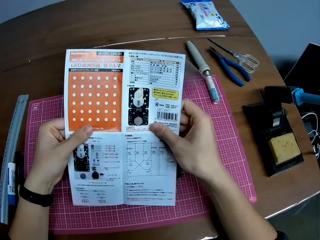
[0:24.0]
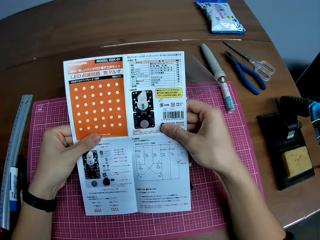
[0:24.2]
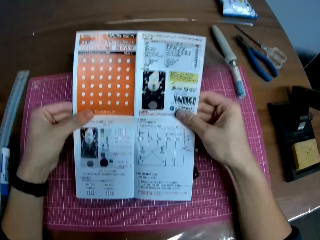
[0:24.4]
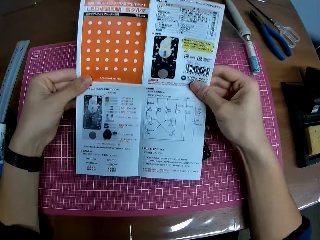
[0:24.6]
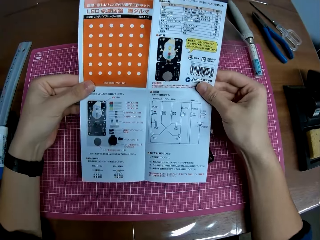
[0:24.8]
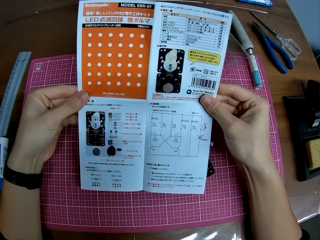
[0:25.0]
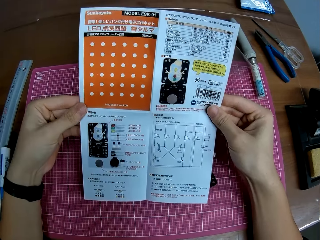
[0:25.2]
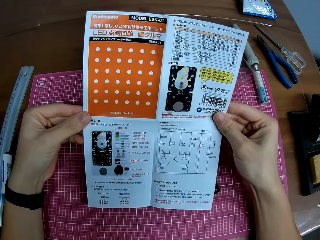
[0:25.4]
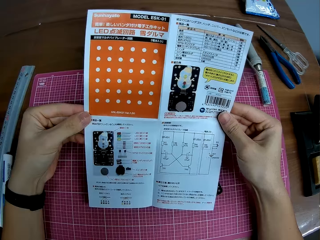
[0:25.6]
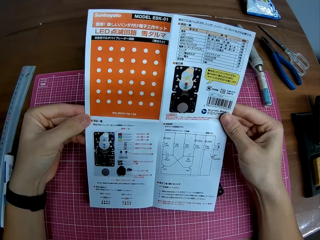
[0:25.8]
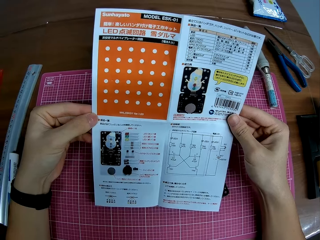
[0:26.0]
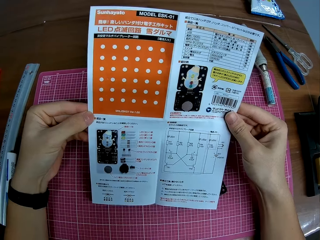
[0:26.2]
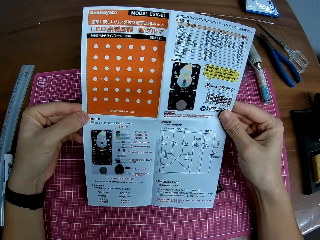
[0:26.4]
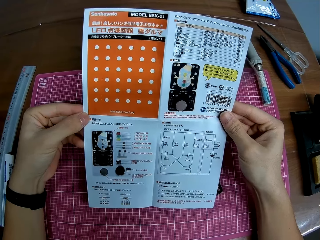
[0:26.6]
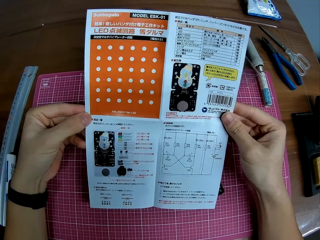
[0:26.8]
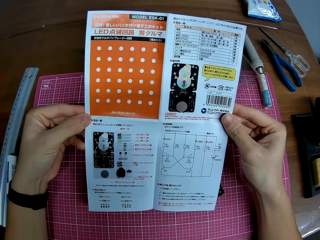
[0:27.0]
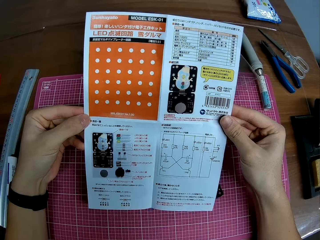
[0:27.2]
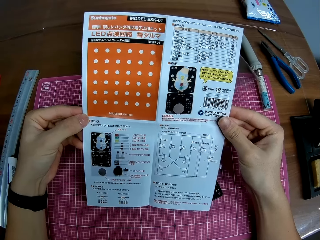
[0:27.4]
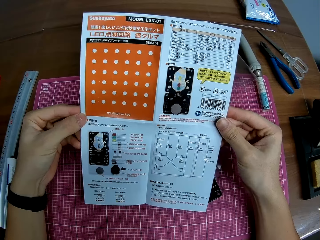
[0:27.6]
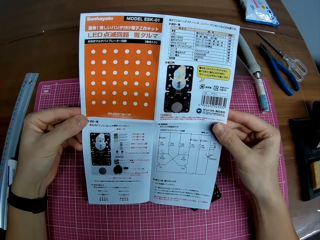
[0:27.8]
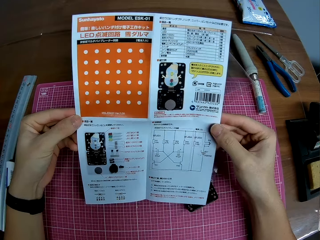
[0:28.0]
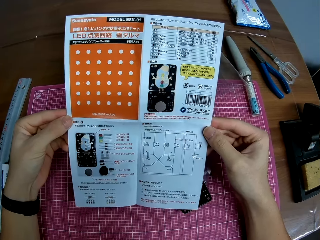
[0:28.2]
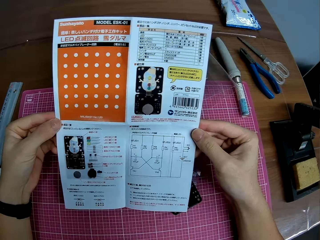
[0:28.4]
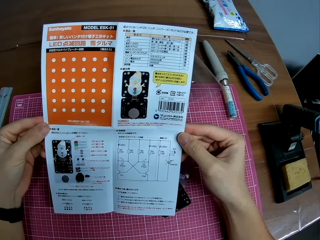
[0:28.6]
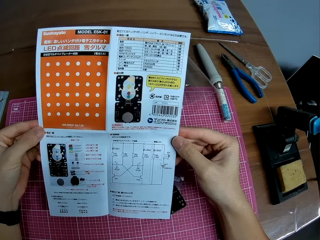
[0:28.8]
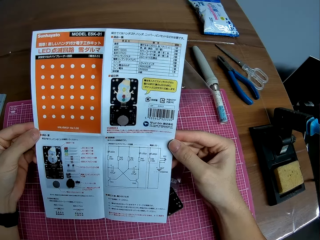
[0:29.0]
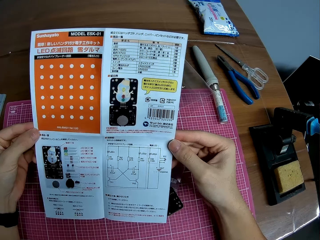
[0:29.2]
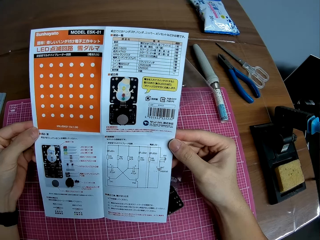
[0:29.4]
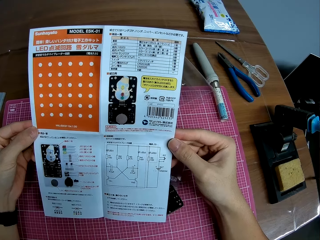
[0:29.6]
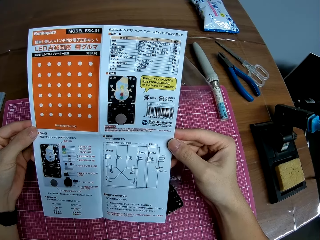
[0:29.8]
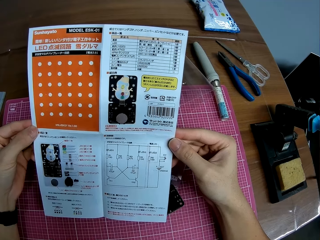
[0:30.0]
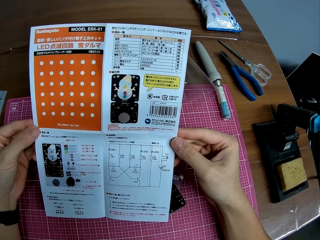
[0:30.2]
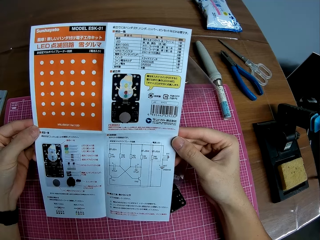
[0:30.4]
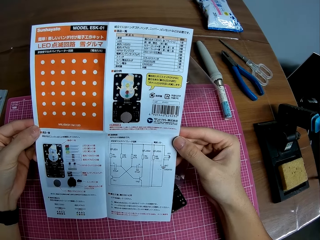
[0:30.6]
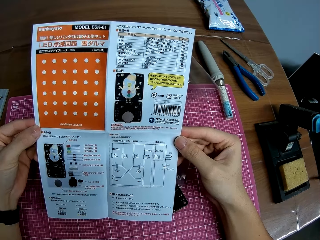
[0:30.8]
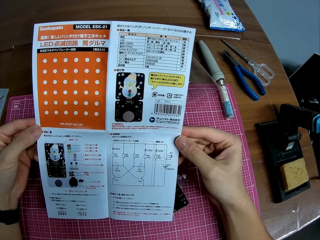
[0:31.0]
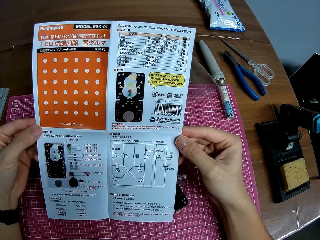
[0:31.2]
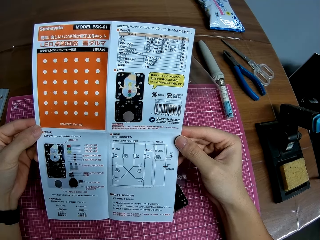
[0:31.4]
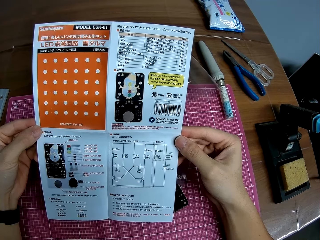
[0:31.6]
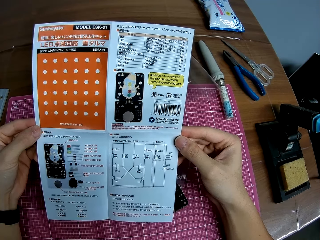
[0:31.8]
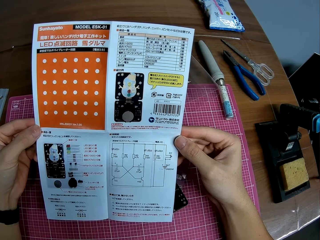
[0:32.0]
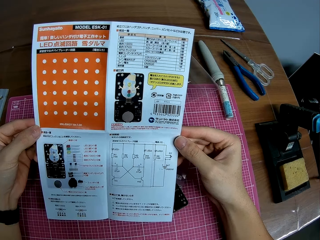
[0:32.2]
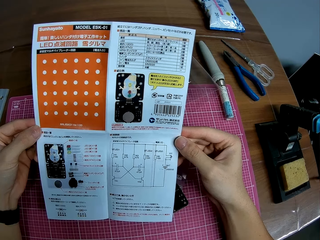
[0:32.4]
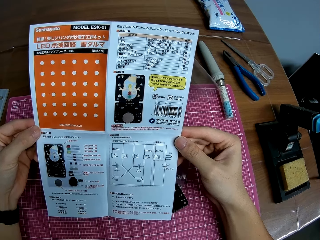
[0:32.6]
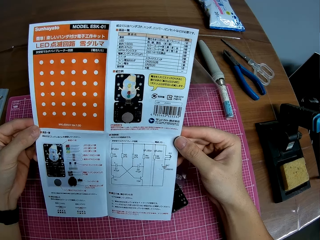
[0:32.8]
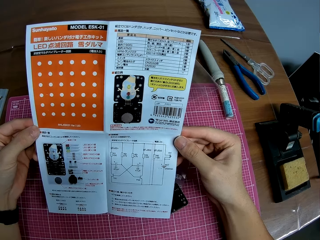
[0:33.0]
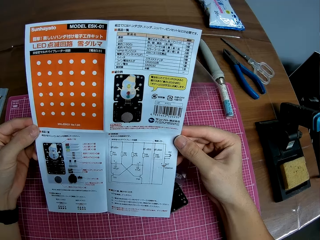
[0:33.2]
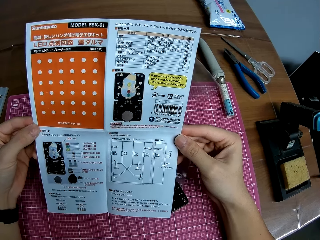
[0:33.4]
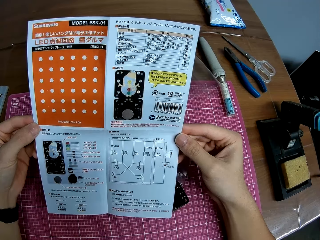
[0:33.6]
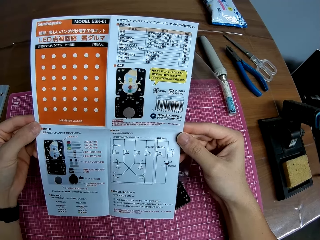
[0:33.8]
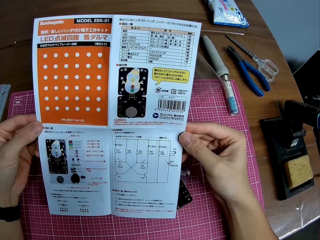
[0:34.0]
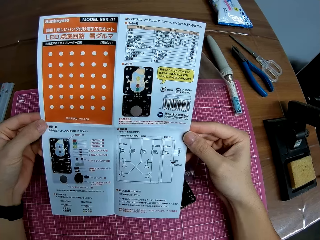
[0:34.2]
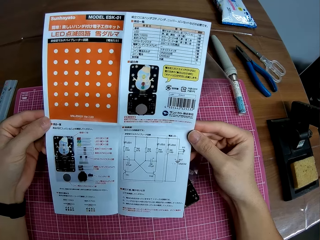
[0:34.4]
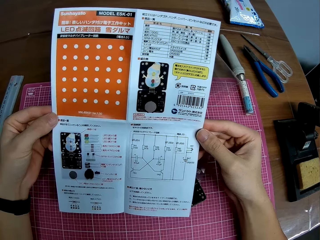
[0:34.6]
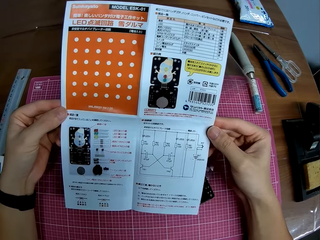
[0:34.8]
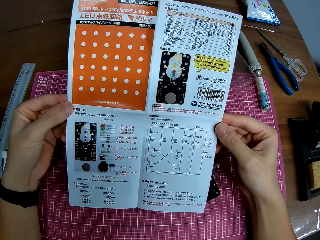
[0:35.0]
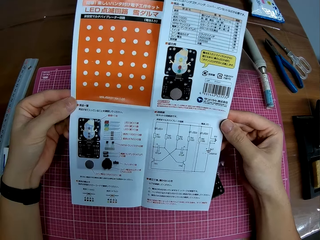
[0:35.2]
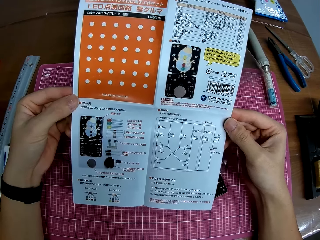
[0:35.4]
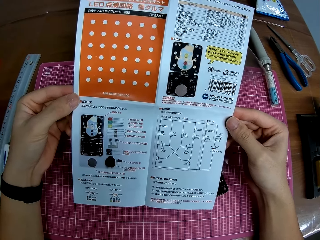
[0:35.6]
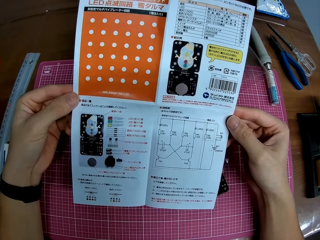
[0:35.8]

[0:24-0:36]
The camera wearer stares at the manual. He holds the sheet with his hands.

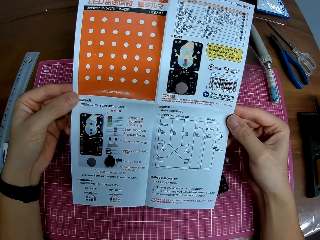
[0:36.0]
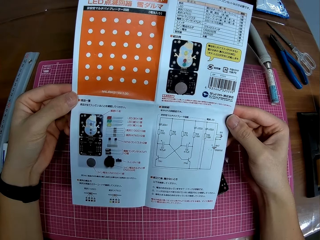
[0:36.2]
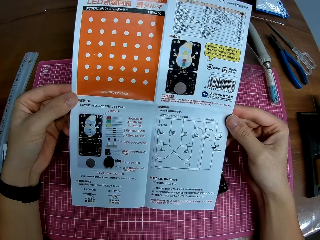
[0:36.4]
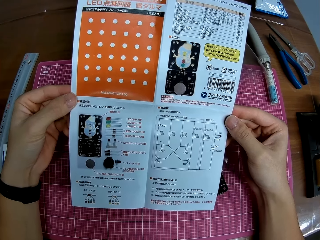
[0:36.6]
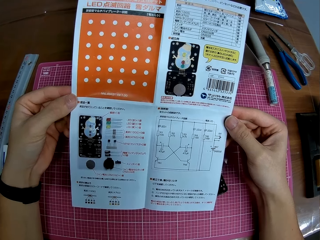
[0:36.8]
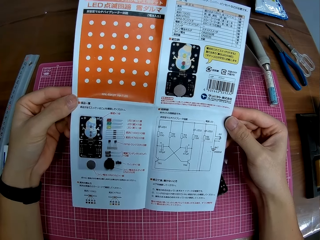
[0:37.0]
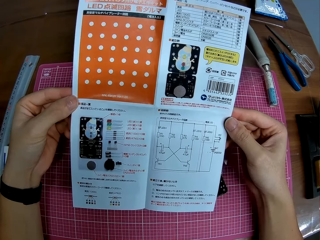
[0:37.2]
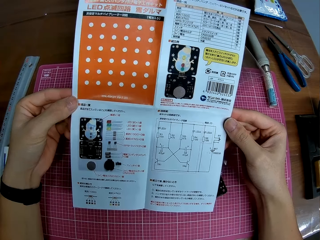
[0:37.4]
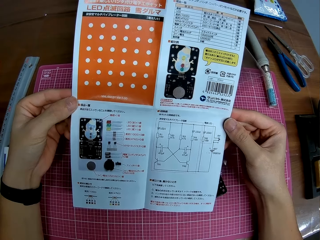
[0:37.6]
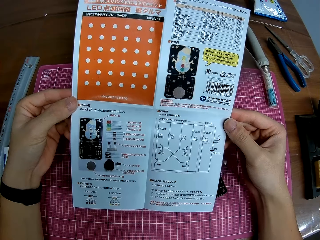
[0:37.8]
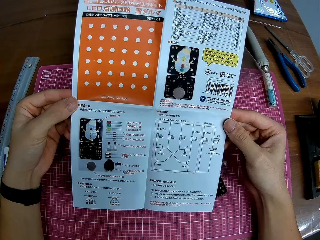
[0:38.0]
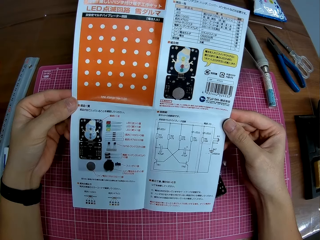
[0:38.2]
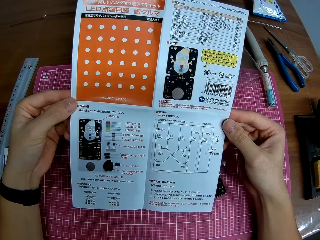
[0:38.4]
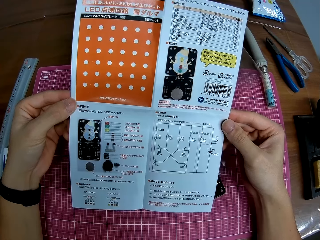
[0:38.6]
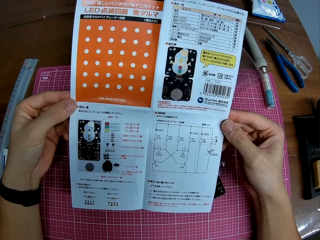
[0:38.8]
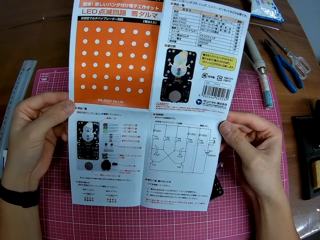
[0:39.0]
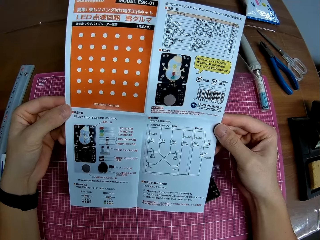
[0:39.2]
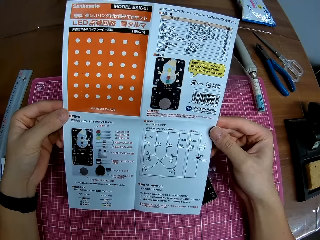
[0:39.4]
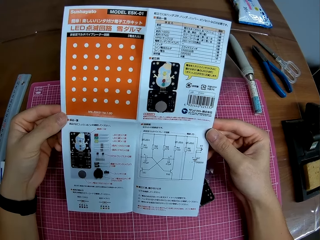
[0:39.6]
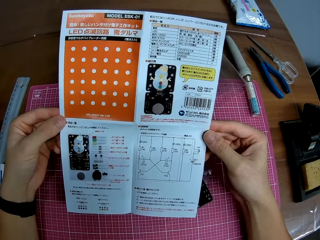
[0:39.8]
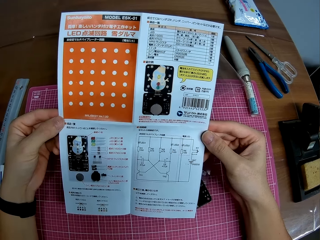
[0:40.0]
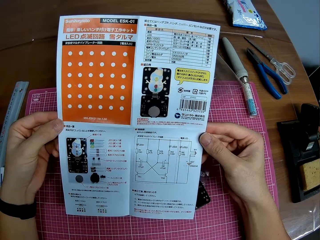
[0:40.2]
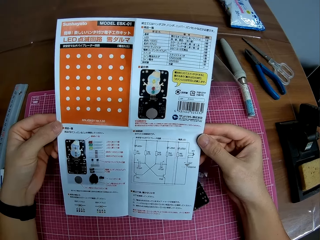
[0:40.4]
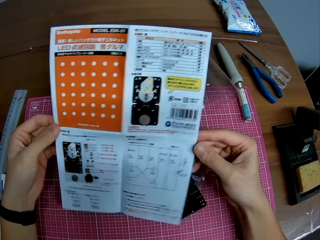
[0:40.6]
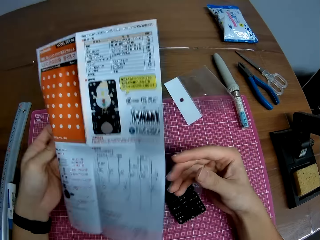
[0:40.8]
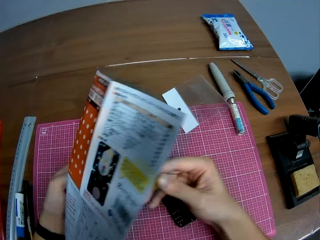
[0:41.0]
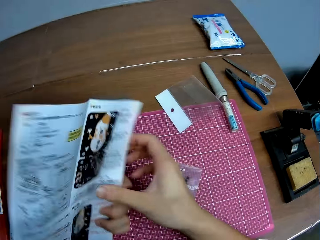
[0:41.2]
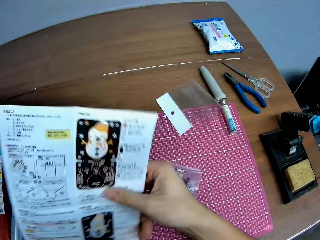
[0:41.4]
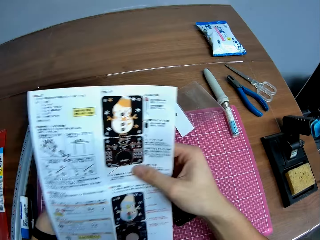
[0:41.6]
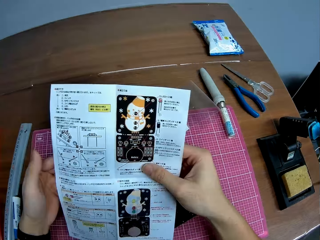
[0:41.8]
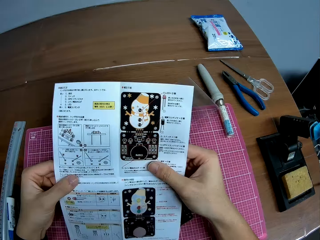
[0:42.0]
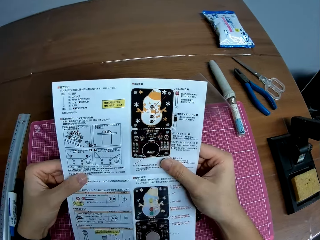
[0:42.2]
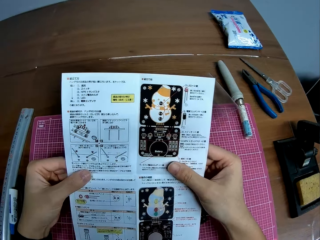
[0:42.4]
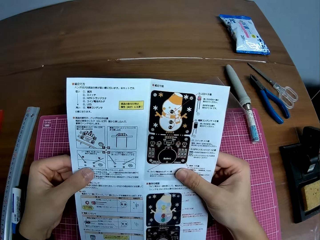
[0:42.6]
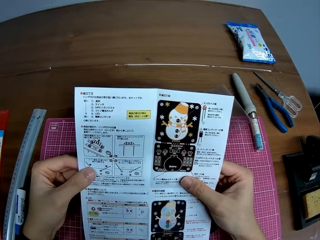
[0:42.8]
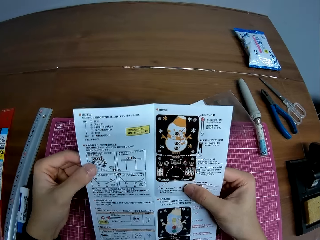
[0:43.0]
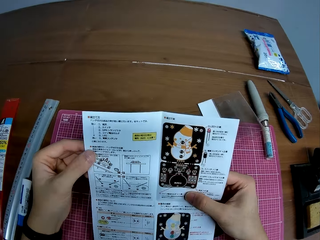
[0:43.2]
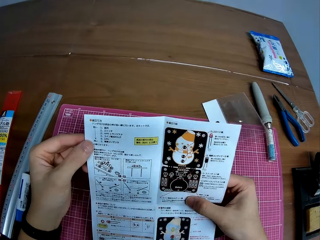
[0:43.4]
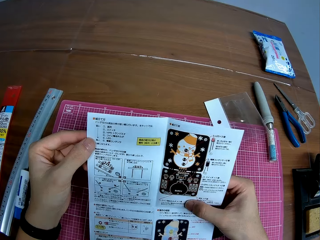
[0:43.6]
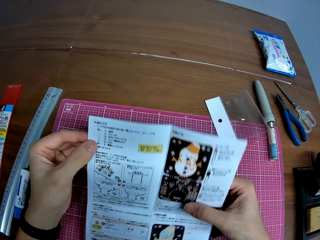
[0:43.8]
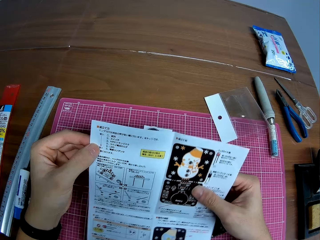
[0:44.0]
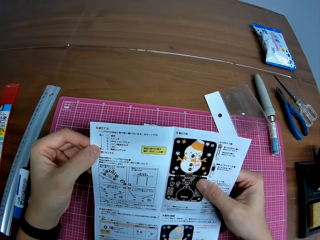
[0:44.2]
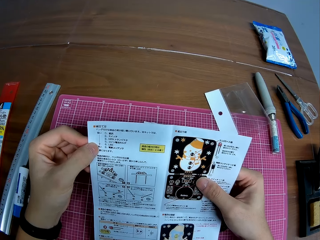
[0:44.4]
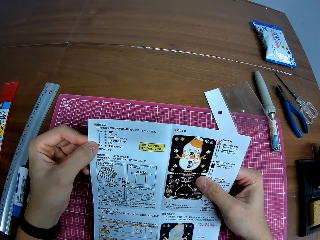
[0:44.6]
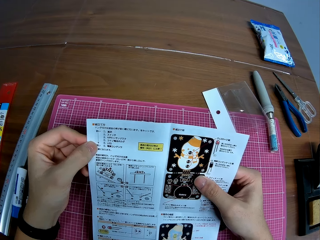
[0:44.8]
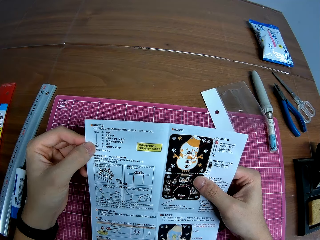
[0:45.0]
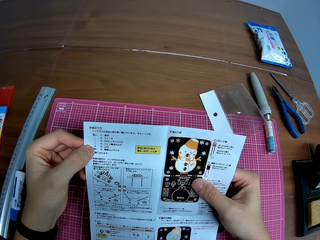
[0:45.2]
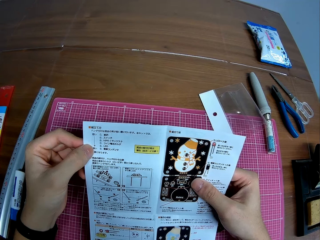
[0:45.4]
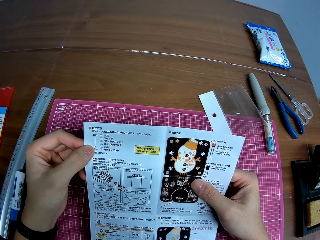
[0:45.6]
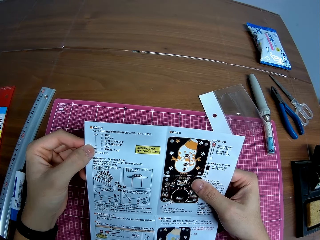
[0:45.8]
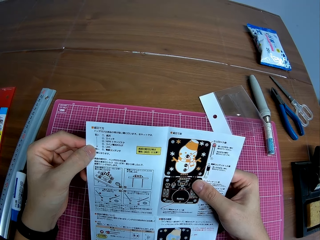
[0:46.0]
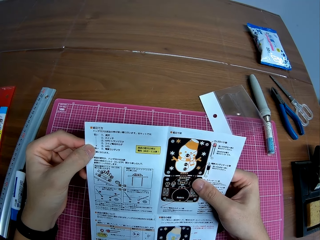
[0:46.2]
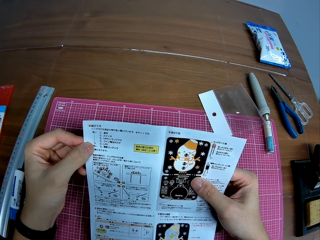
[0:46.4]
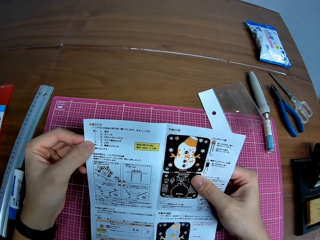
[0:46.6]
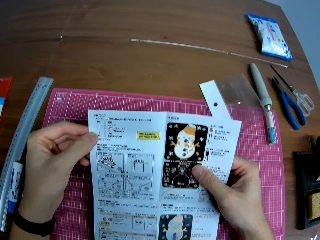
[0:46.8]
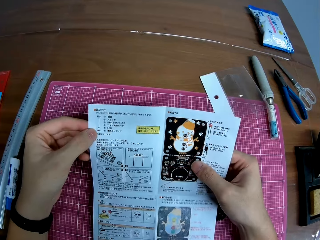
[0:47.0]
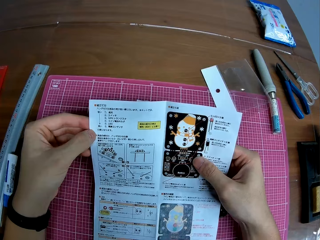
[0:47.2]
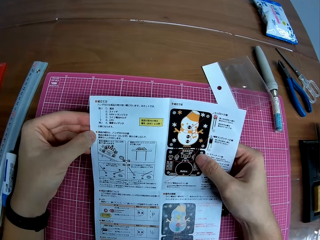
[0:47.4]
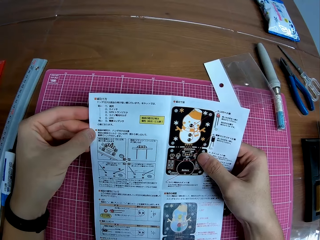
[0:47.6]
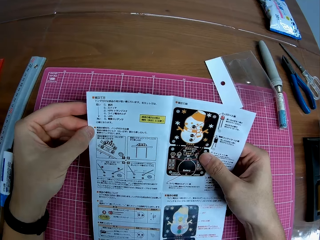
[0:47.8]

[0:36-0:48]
The camera wearer turns the sheet or manual in his hands to the other page. He stares at the manual. He interacts with a lady.
